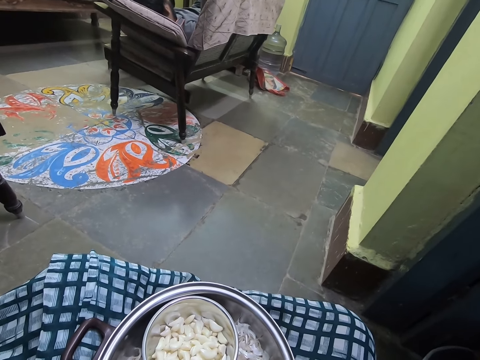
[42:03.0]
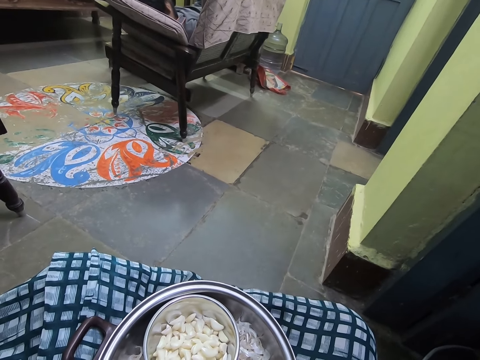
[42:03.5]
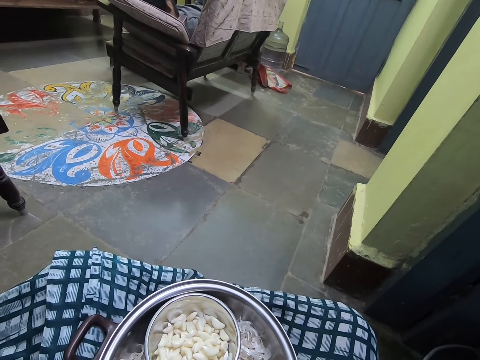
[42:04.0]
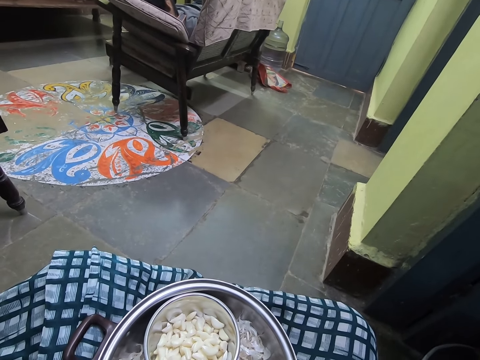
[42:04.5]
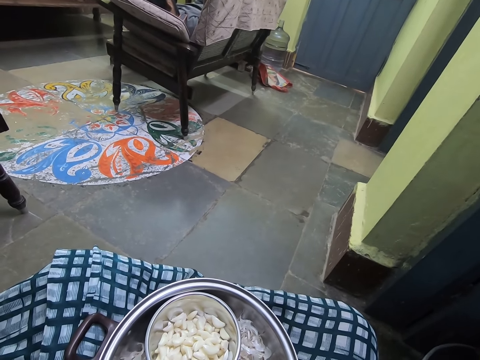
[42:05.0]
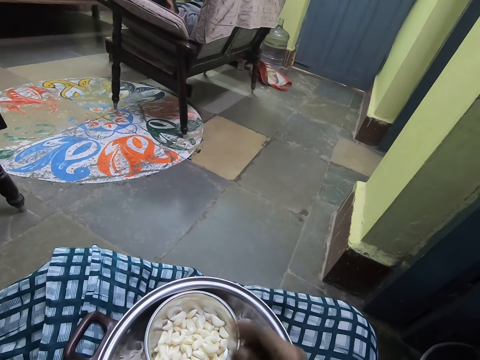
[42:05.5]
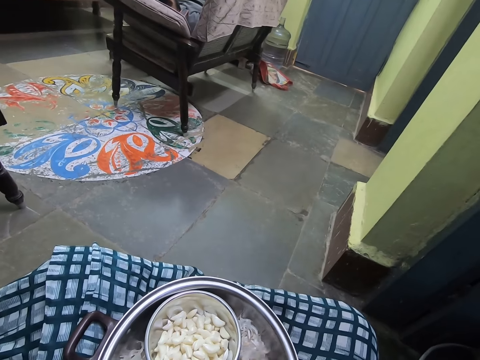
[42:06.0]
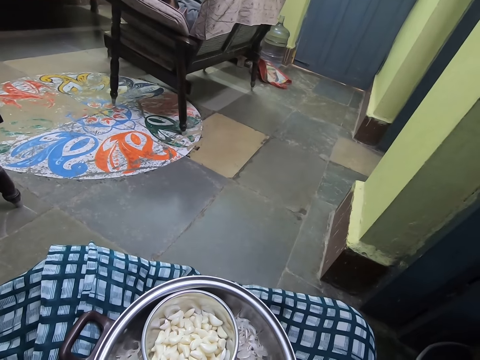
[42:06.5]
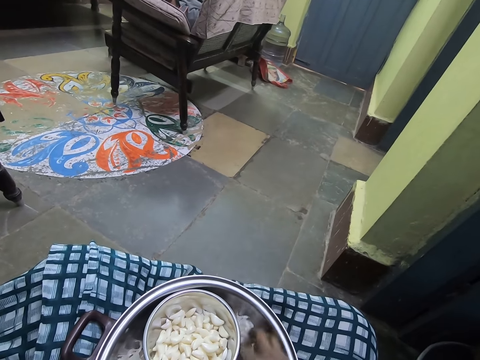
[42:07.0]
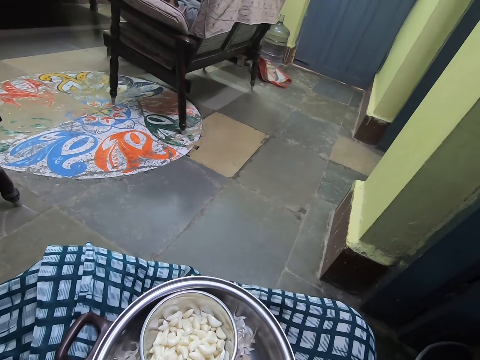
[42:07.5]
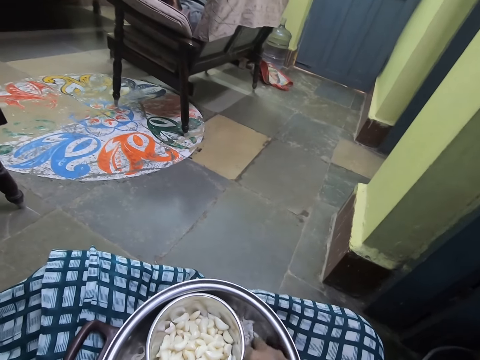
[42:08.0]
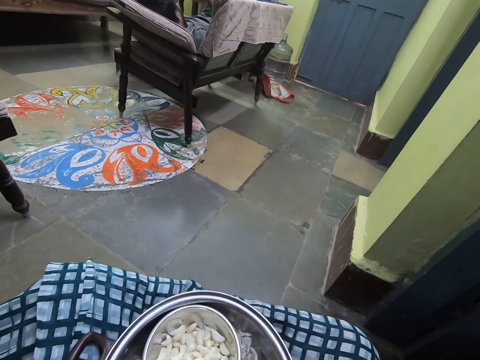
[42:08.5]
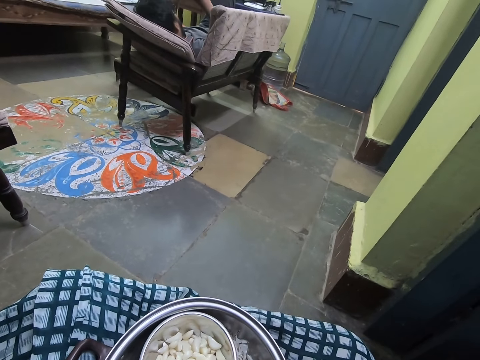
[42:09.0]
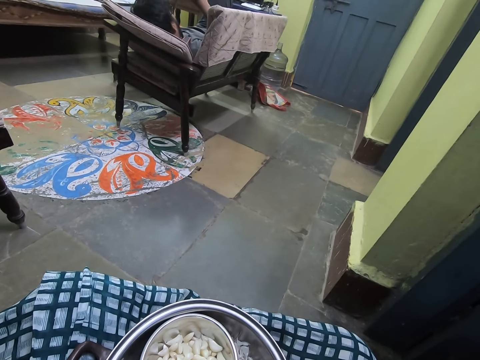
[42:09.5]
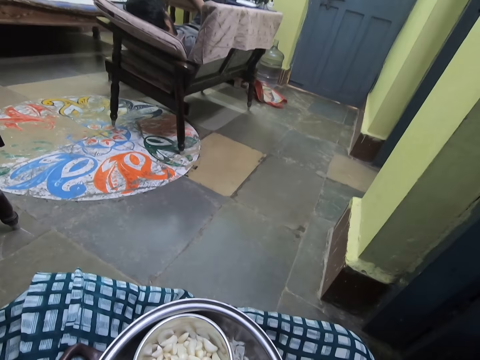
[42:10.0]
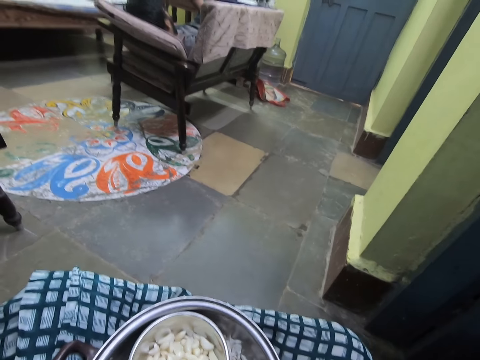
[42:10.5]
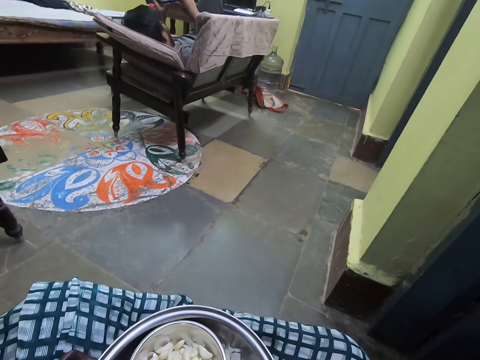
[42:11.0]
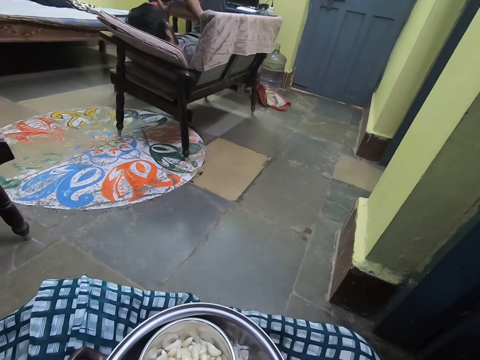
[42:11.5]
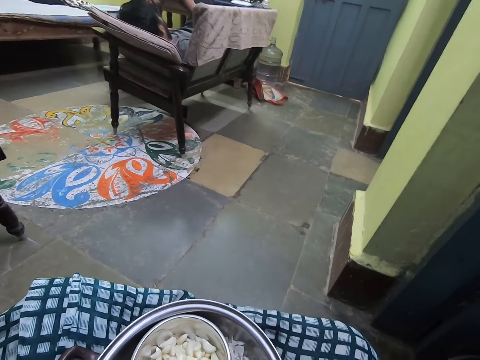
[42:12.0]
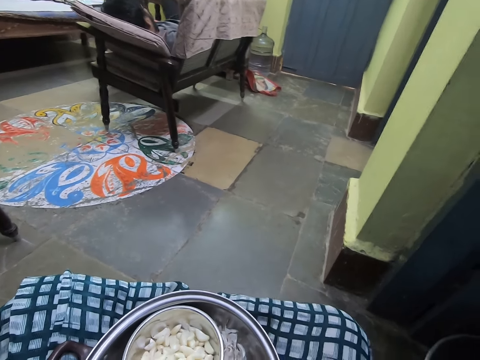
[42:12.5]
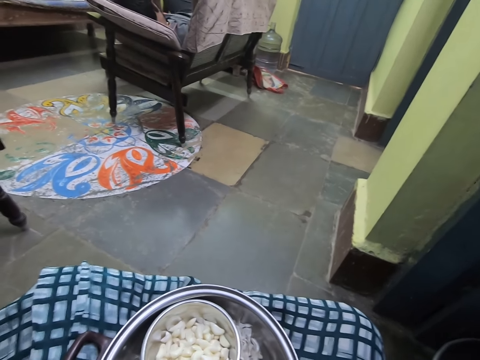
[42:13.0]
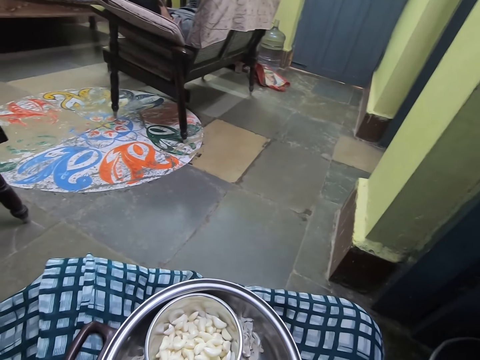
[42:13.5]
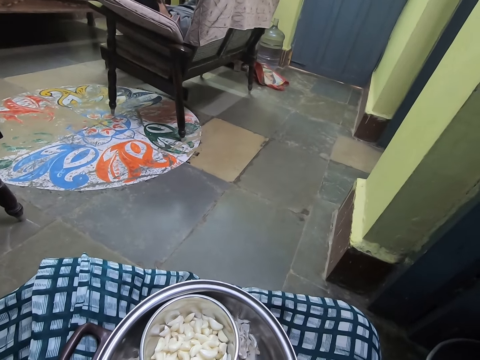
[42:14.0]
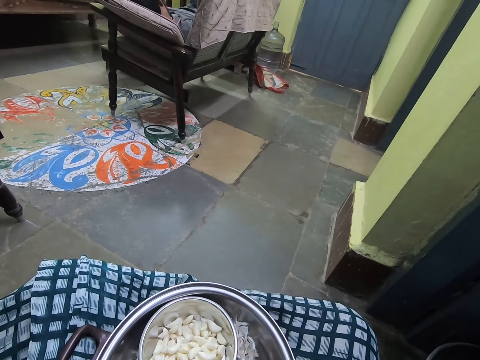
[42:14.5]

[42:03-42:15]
The camera wearer drops the piece of garlic on the plate. They pick up the piece of garlic and peel the garlic.
